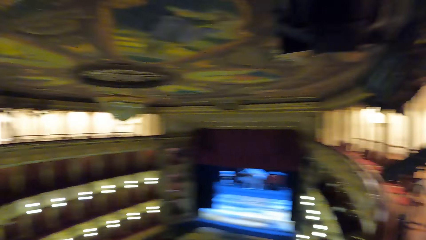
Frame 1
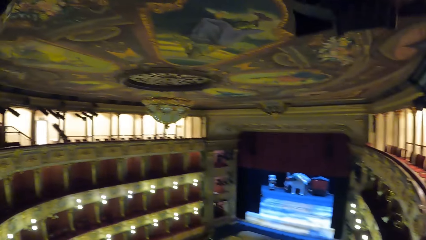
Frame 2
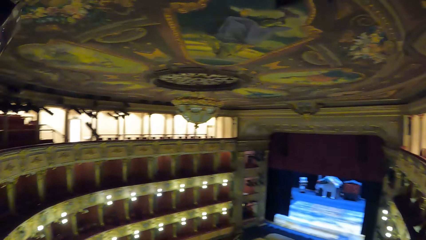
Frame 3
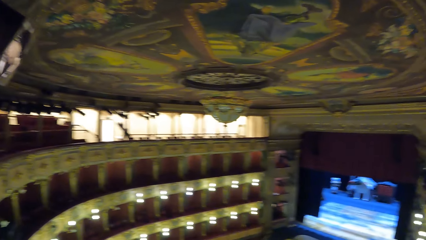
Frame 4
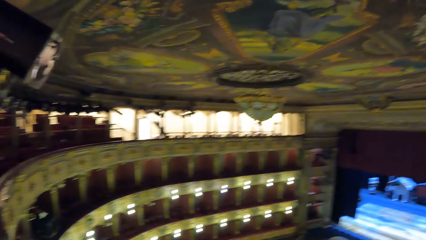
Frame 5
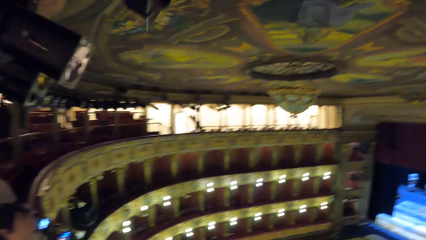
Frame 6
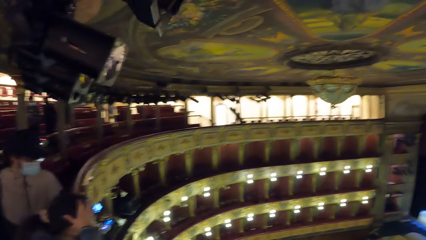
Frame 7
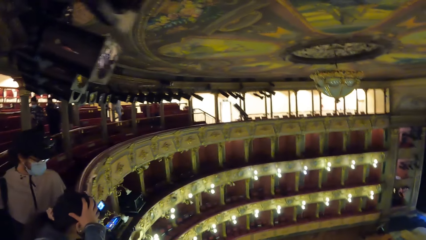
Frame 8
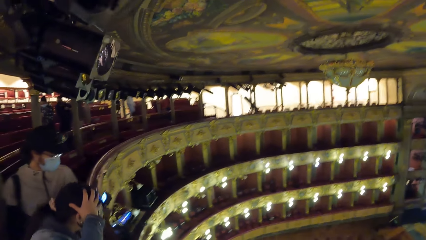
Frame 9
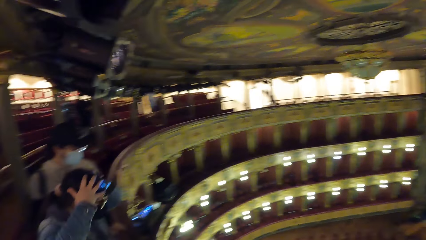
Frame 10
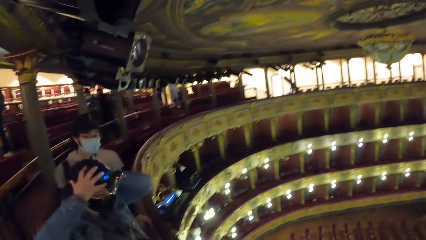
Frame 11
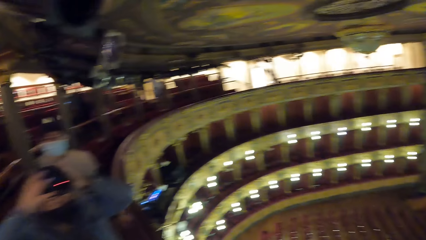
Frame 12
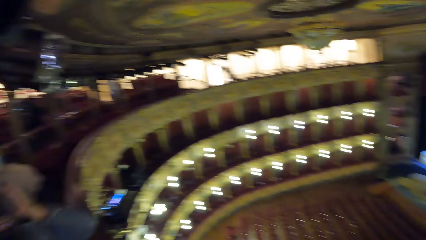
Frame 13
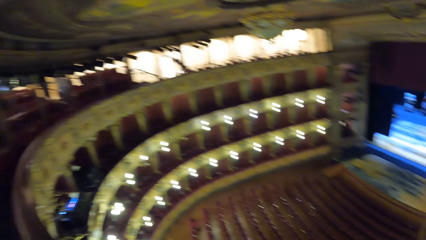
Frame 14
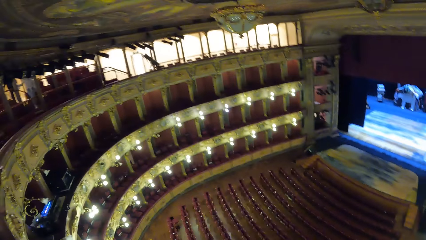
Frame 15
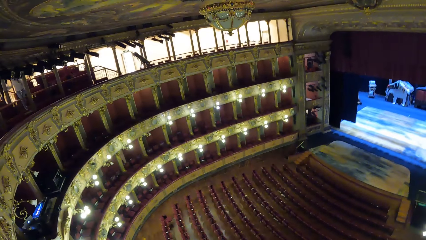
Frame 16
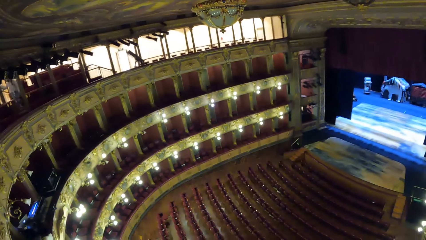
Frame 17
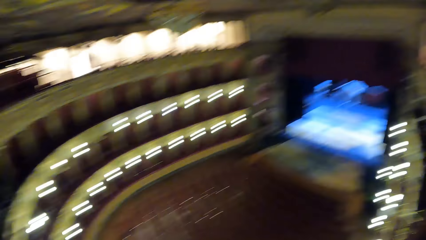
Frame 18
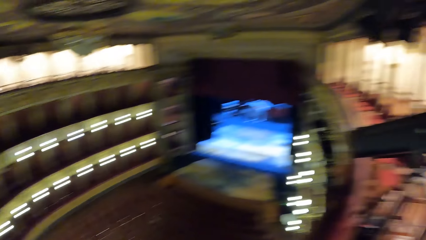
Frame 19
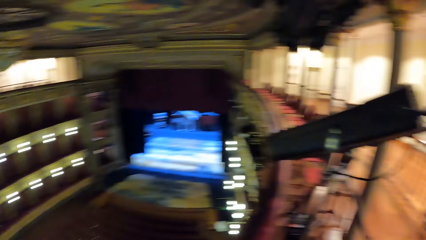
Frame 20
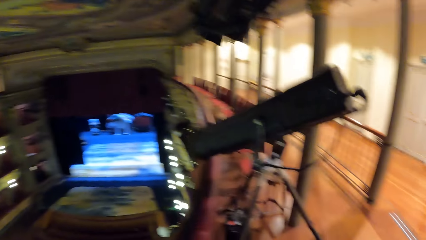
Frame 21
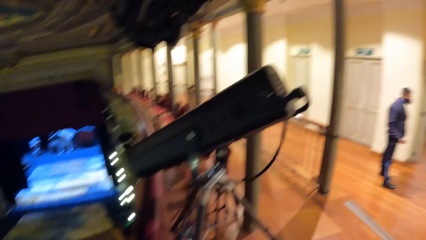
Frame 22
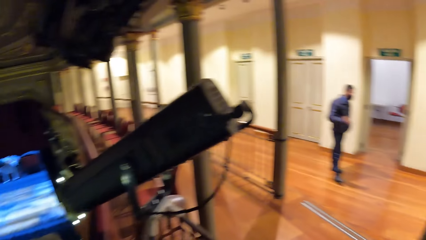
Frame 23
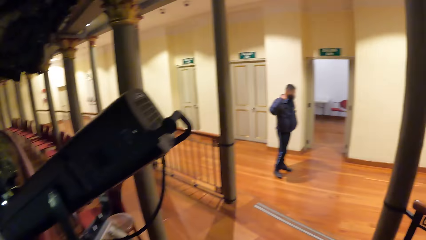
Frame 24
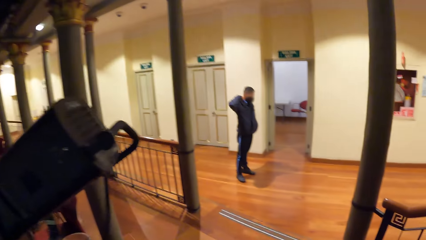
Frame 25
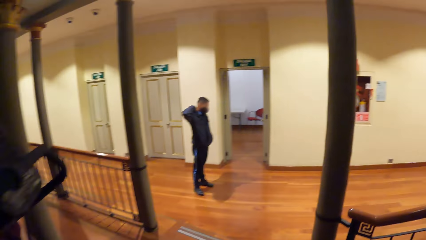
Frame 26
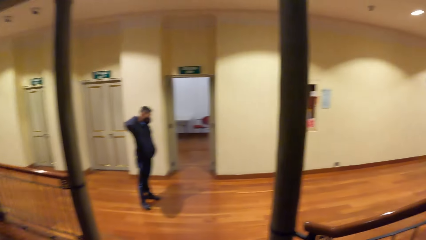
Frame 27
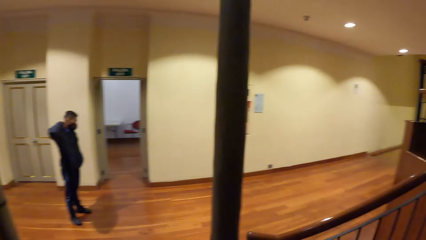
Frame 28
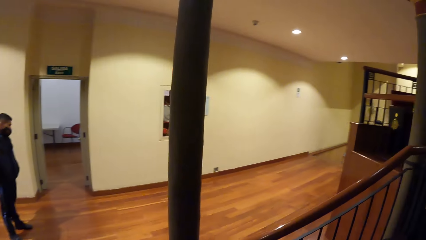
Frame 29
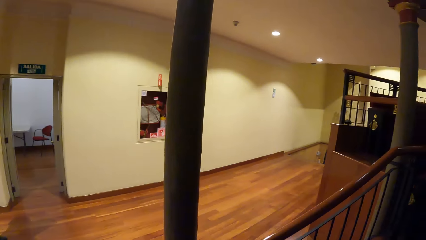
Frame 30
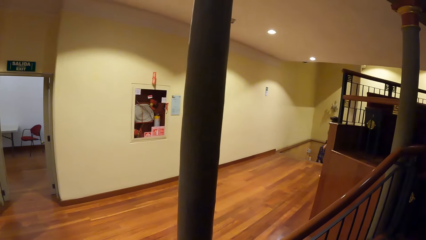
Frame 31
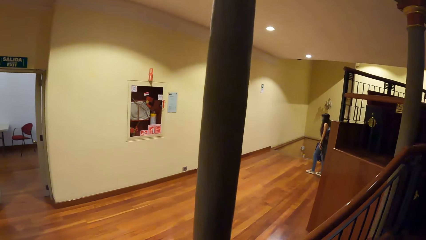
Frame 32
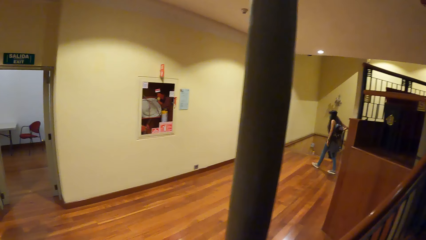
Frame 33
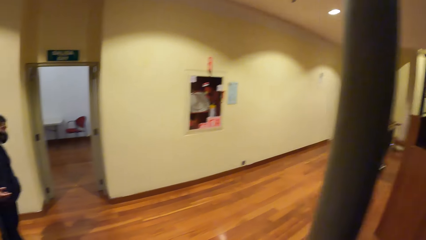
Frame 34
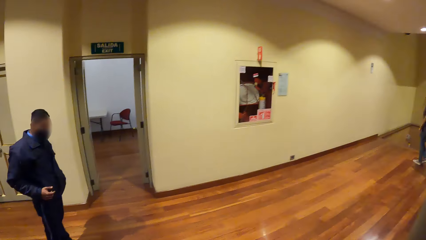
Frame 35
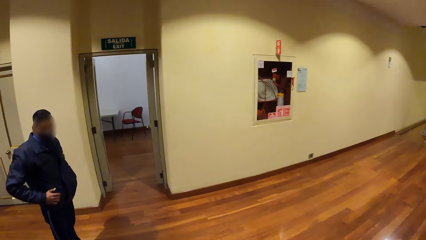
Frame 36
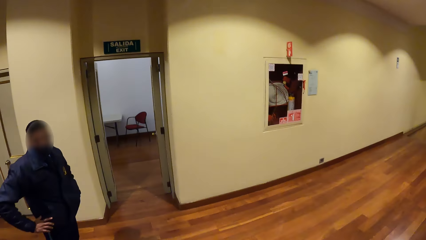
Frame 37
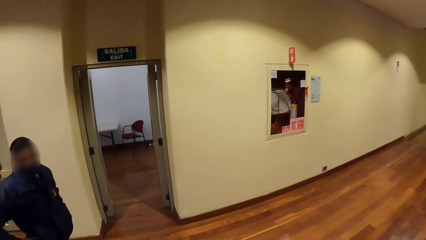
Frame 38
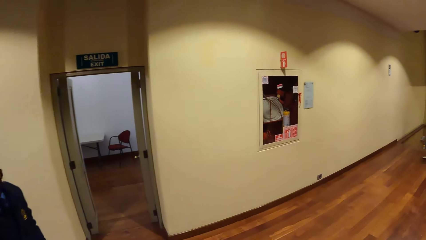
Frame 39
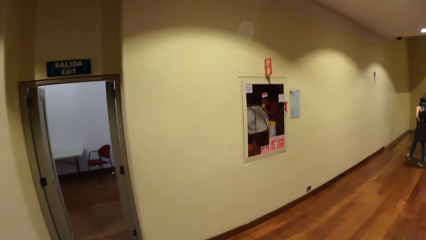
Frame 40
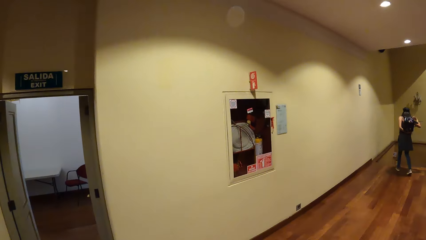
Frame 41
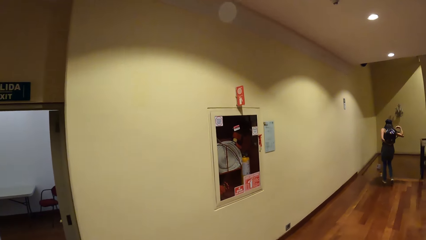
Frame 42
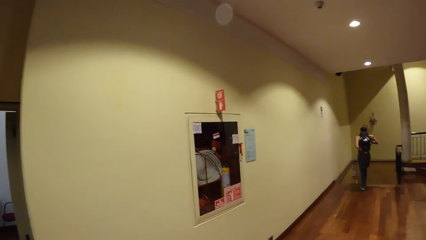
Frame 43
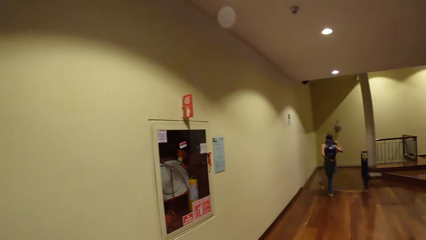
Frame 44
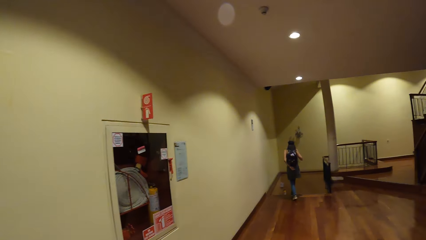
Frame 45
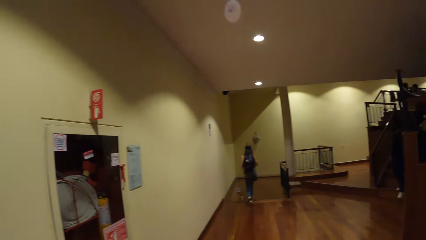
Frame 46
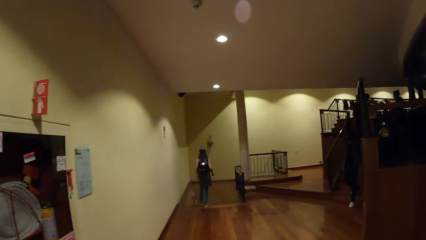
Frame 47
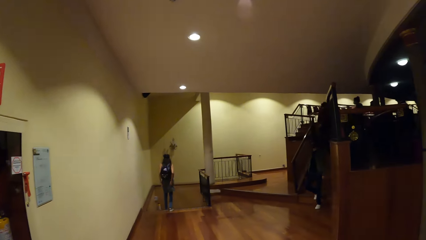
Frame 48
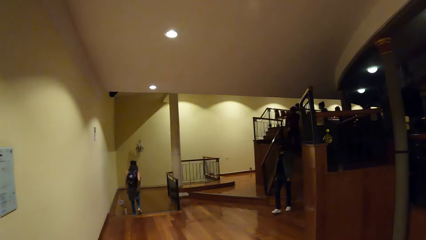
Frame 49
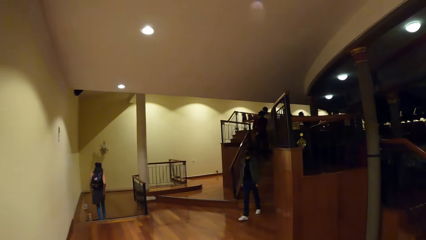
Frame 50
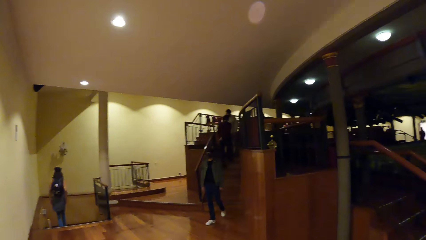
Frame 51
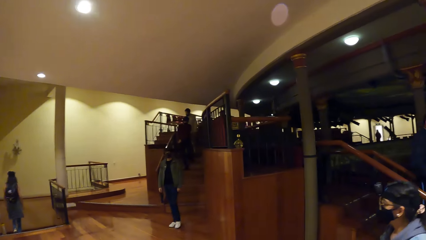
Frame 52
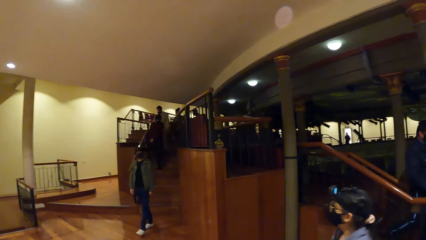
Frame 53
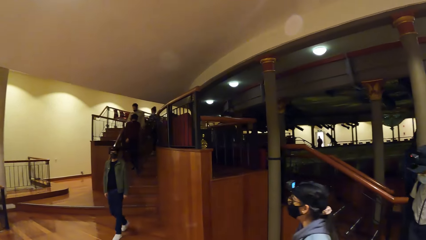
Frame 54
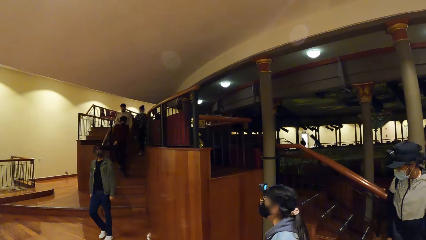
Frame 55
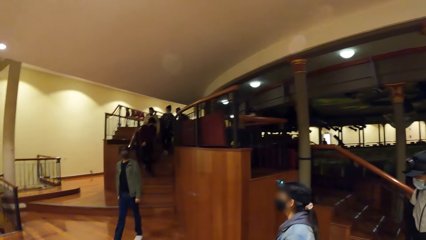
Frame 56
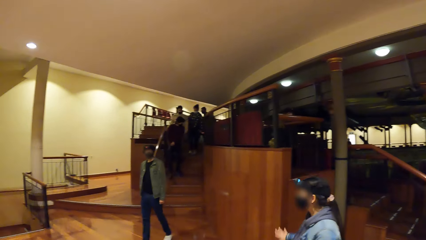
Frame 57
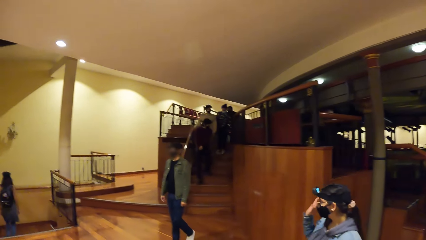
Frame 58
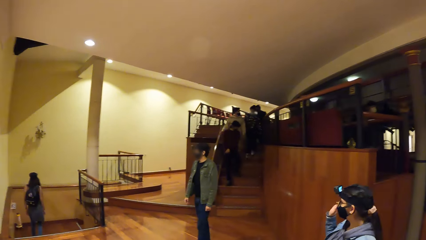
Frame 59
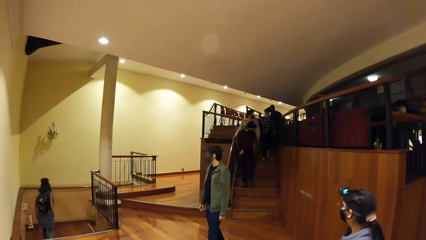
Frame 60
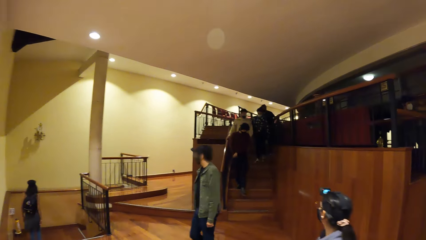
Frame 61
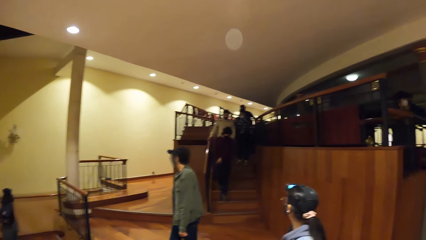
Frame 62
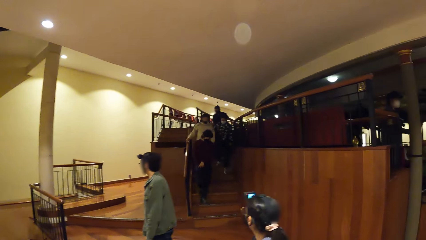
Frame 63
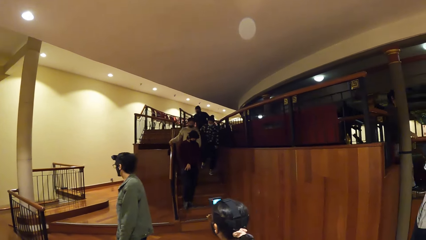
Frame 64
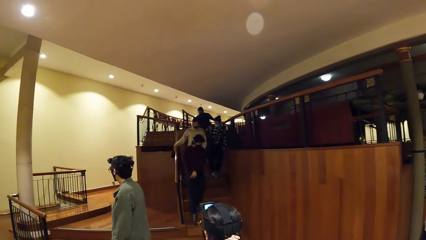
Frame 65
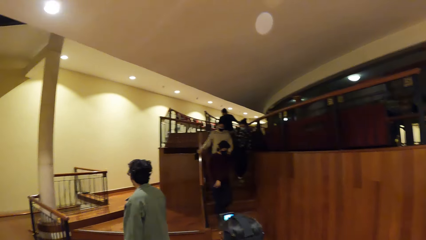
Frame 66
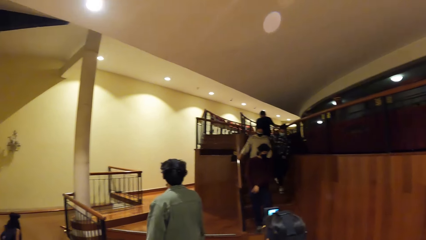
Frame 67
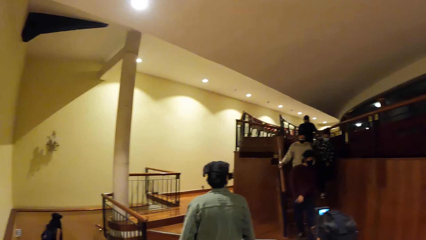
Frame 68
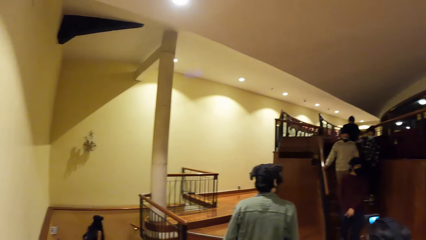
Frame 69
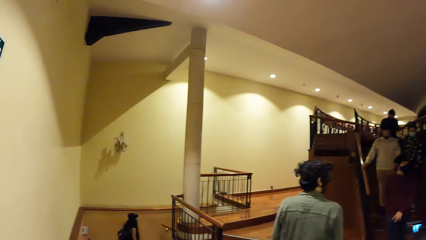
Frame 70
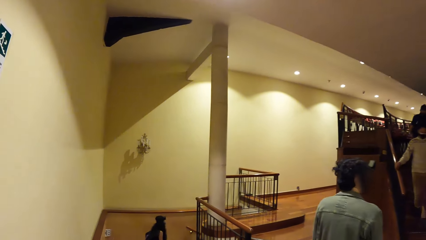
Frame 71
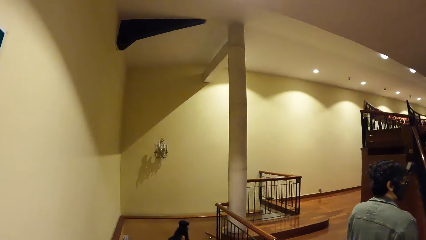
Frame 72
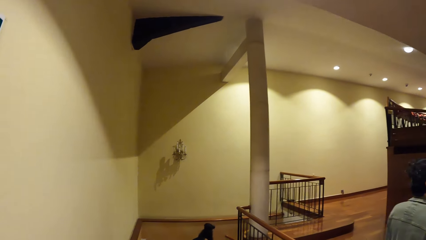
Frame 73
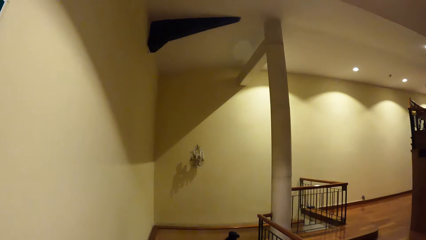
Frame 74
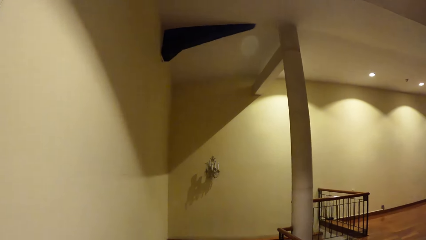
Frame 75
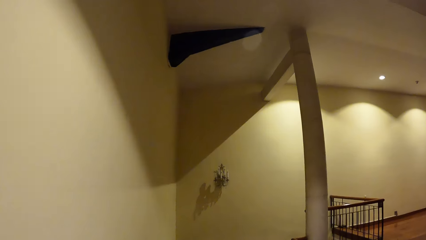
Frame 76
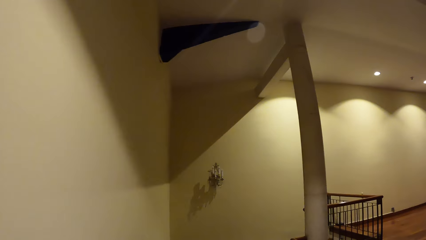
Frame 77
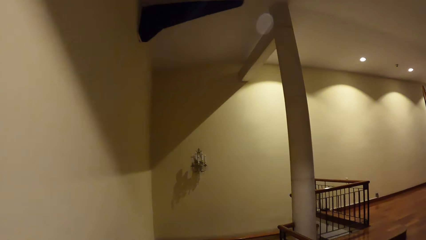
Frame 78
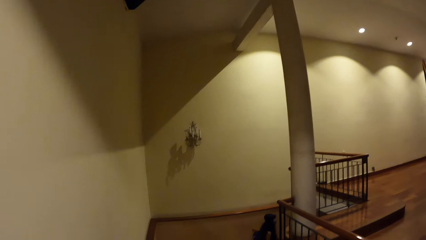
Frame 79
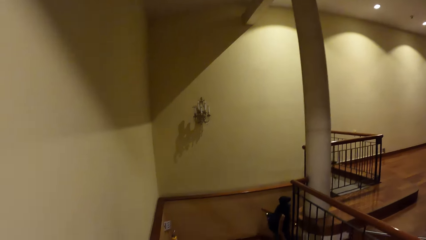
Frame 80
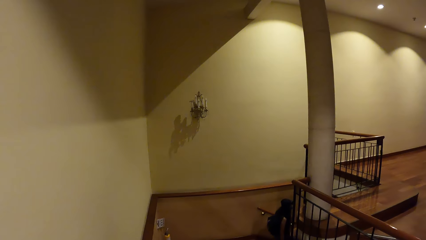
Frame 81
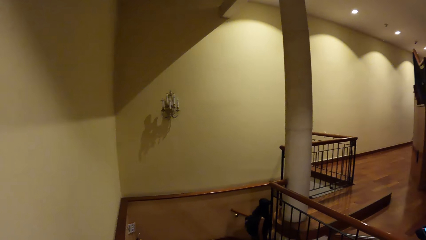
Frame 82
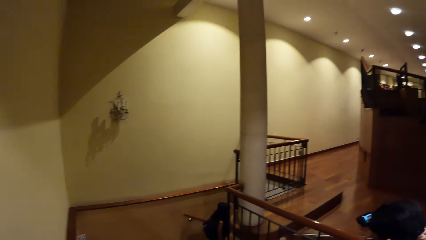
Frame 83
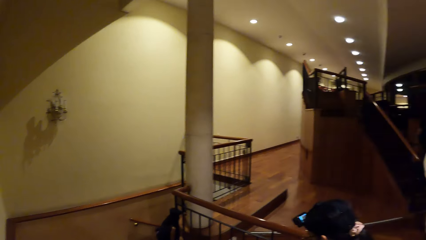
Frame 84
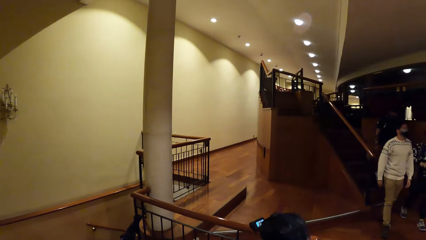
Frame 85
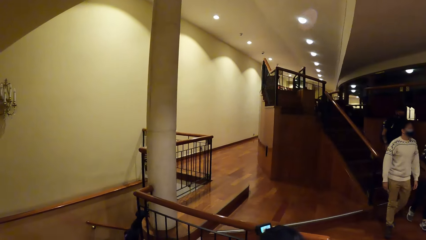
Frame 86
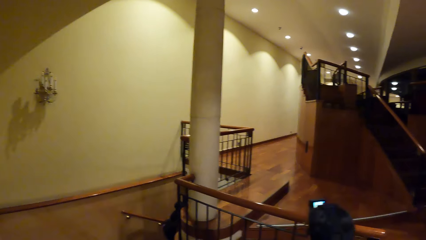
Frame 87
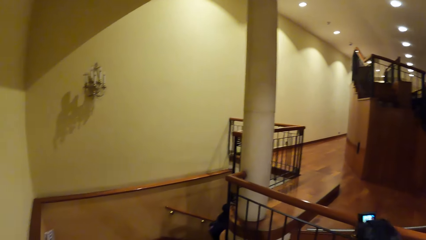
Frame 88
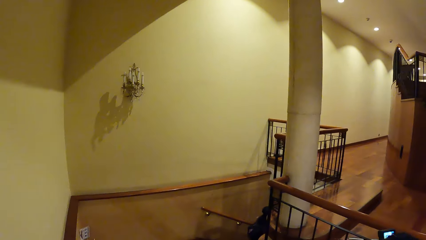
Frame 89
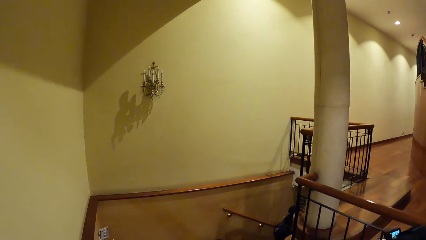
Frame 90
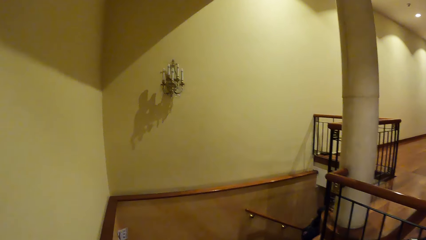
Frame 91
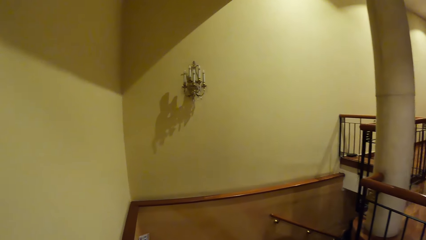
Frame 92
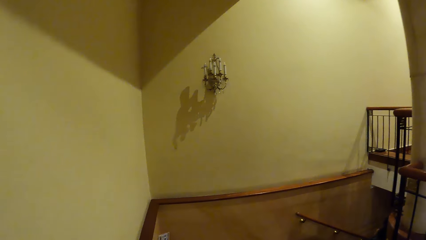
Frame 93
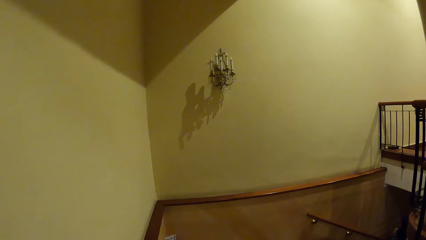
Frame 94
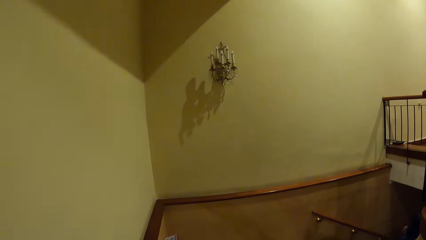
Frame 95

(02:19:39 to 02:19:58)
A person adjusts the camera. The camera wearer walks around the room. They move around.
